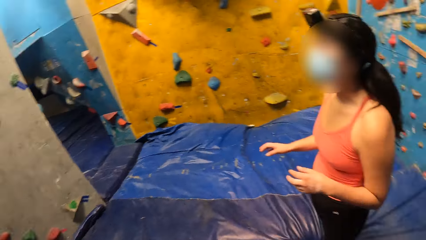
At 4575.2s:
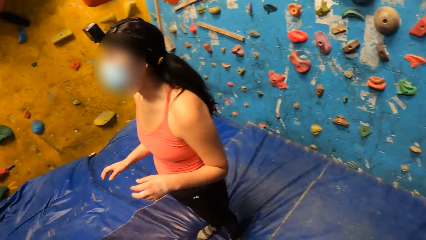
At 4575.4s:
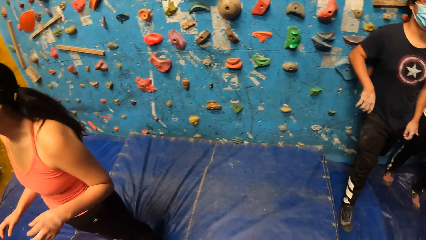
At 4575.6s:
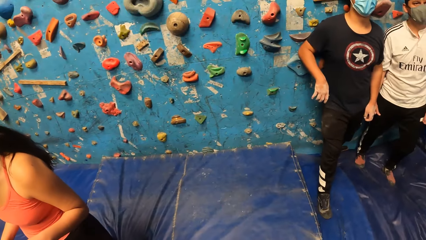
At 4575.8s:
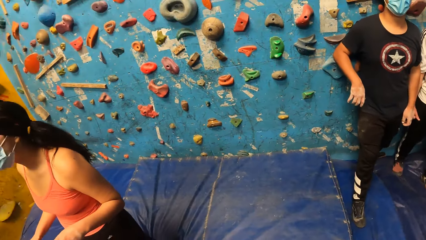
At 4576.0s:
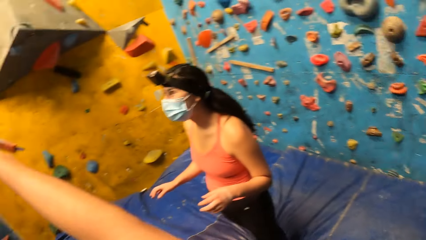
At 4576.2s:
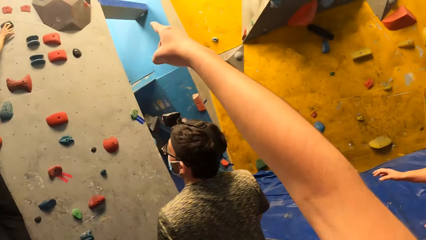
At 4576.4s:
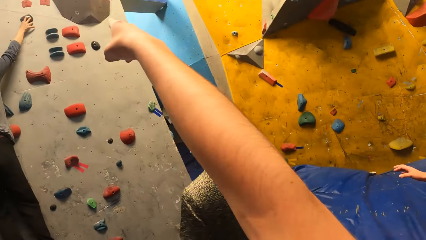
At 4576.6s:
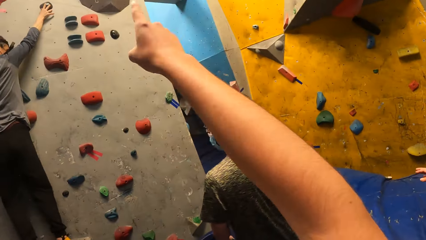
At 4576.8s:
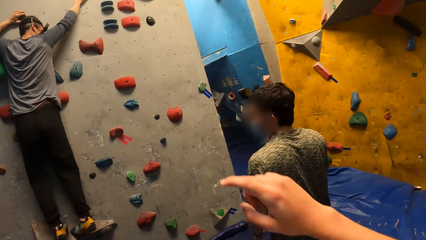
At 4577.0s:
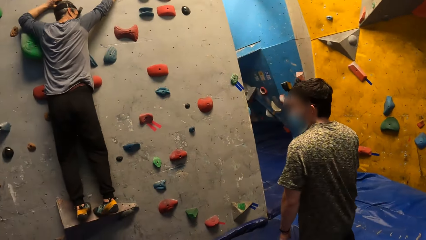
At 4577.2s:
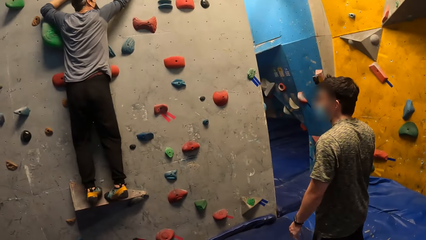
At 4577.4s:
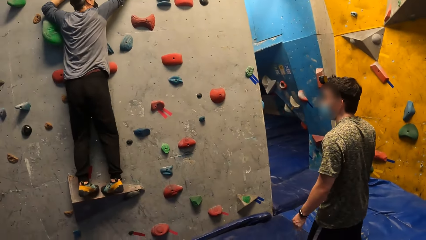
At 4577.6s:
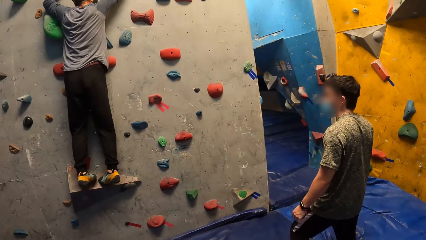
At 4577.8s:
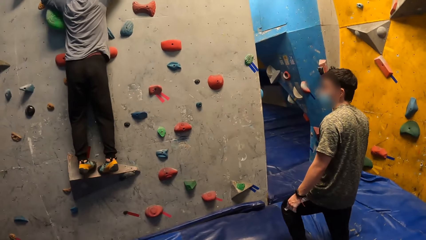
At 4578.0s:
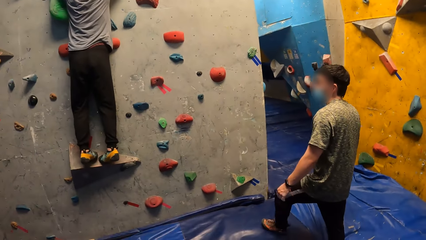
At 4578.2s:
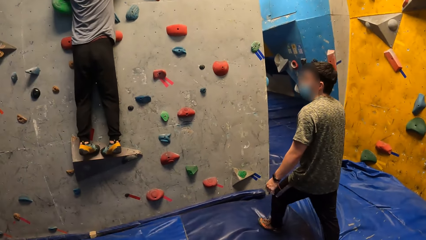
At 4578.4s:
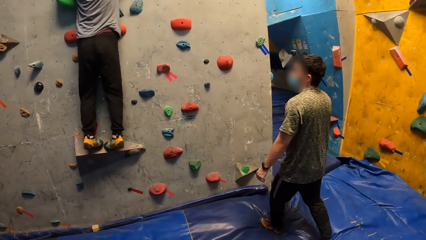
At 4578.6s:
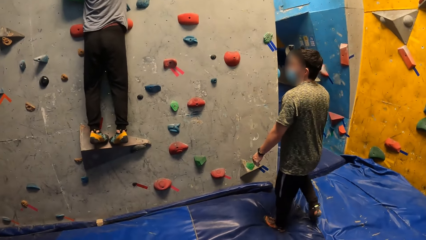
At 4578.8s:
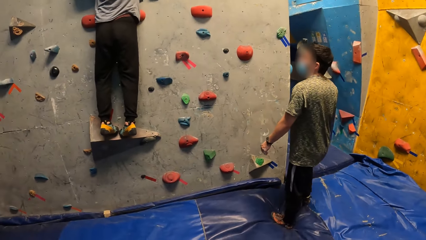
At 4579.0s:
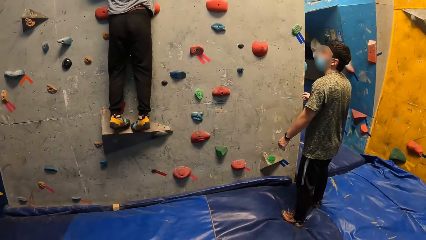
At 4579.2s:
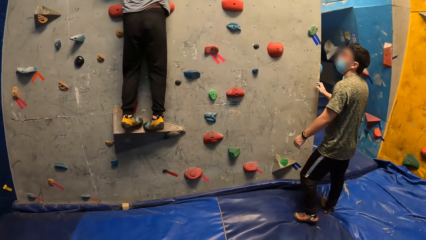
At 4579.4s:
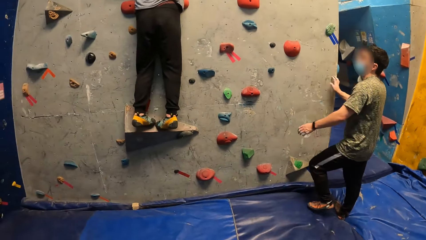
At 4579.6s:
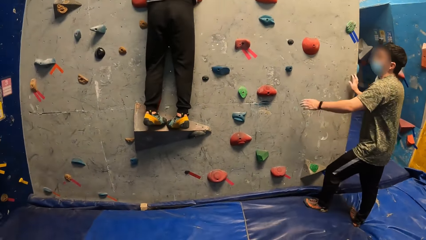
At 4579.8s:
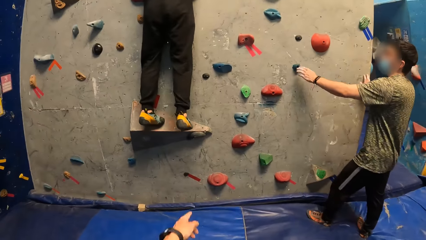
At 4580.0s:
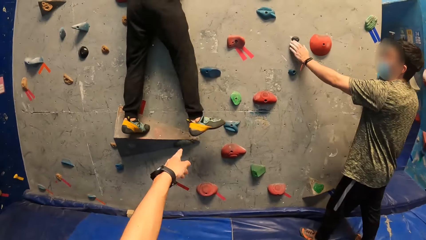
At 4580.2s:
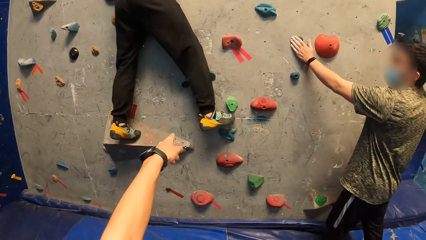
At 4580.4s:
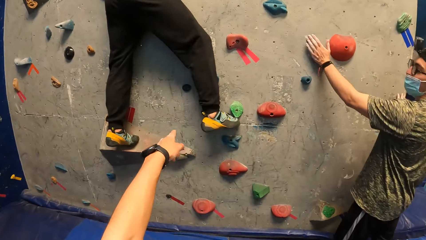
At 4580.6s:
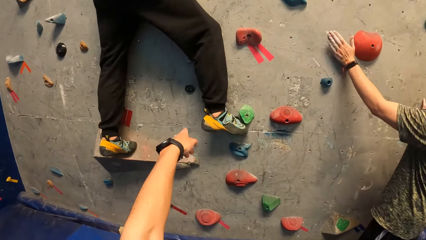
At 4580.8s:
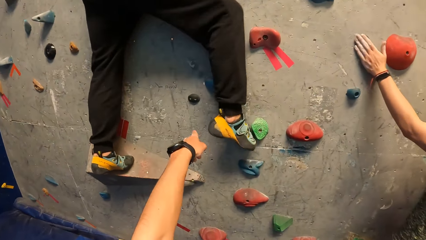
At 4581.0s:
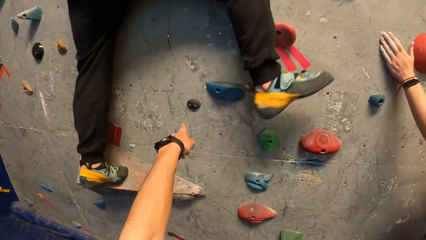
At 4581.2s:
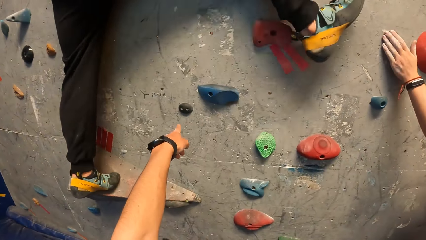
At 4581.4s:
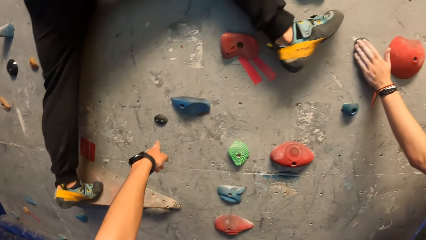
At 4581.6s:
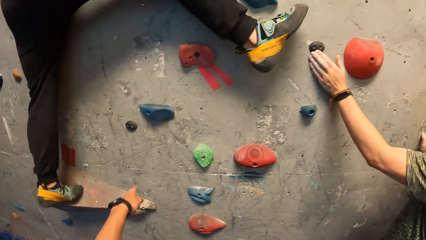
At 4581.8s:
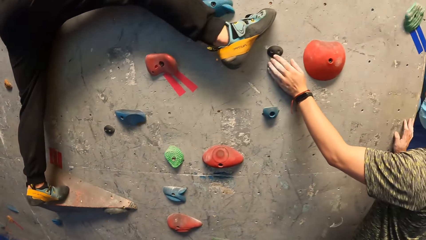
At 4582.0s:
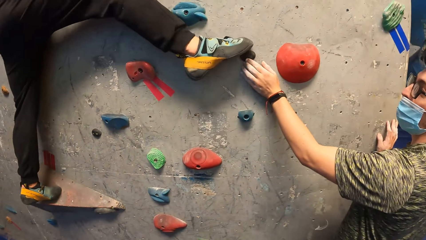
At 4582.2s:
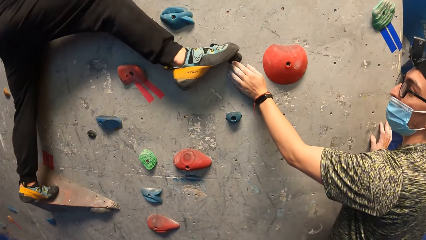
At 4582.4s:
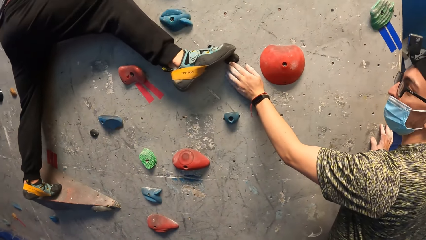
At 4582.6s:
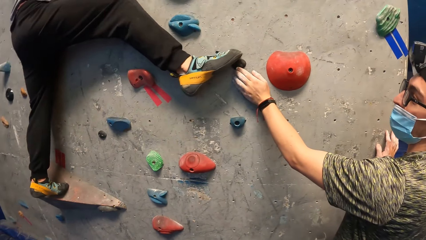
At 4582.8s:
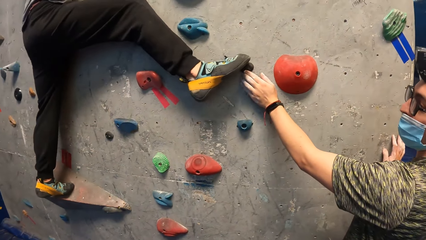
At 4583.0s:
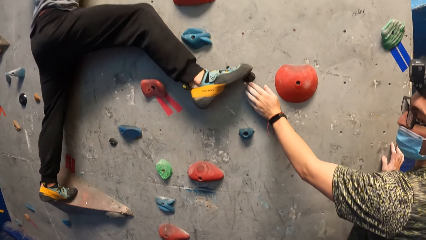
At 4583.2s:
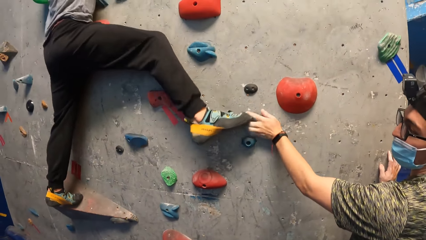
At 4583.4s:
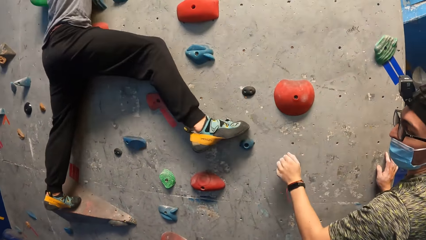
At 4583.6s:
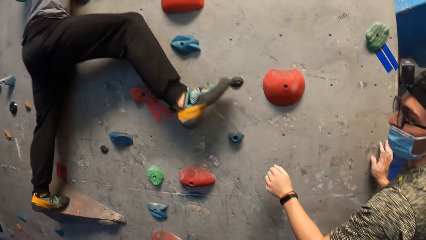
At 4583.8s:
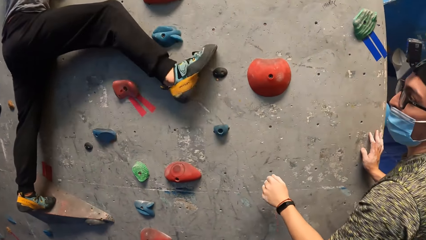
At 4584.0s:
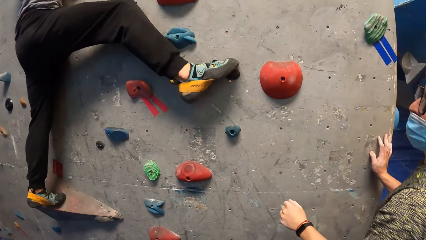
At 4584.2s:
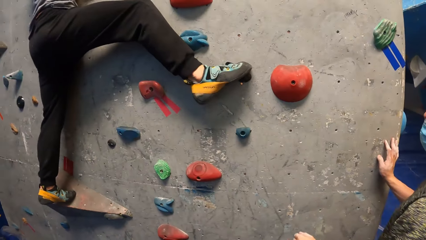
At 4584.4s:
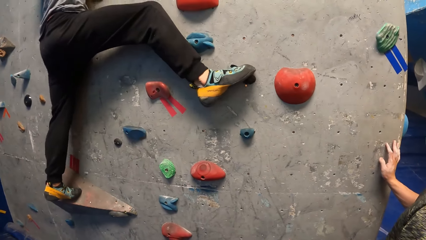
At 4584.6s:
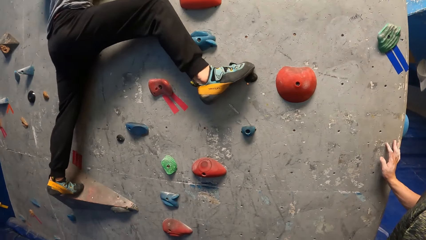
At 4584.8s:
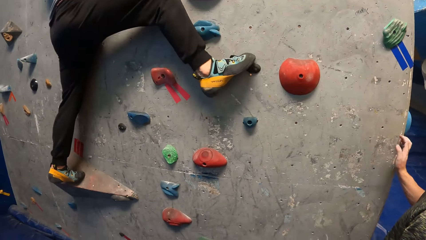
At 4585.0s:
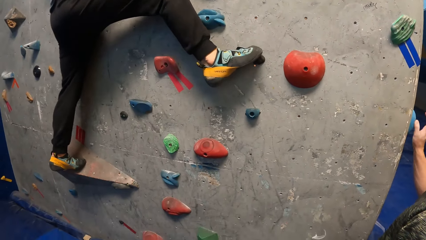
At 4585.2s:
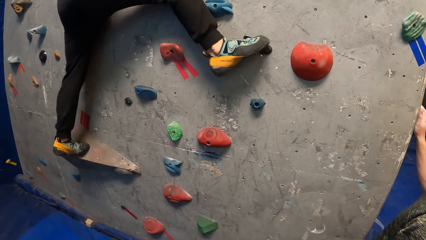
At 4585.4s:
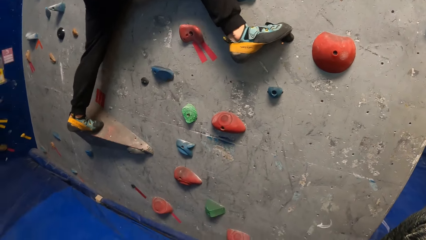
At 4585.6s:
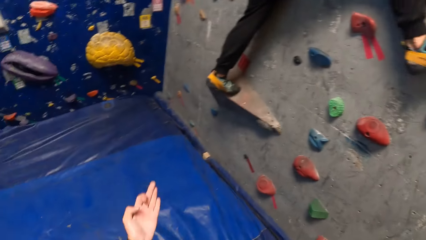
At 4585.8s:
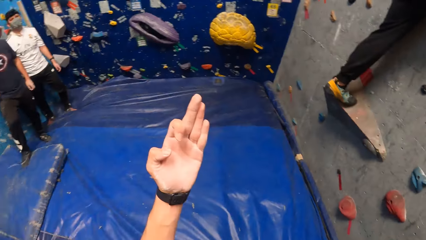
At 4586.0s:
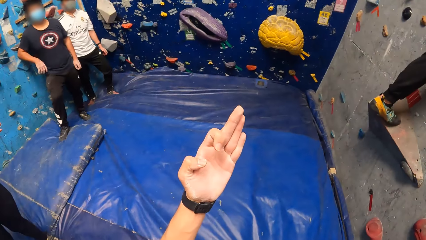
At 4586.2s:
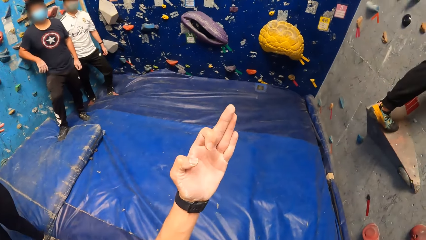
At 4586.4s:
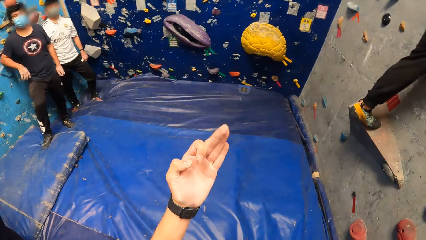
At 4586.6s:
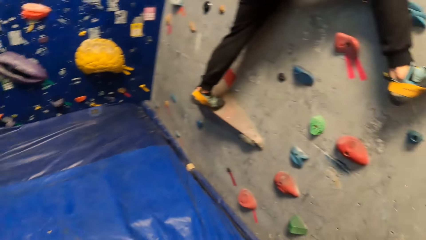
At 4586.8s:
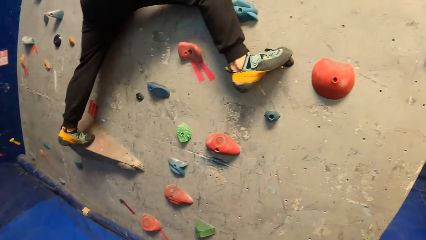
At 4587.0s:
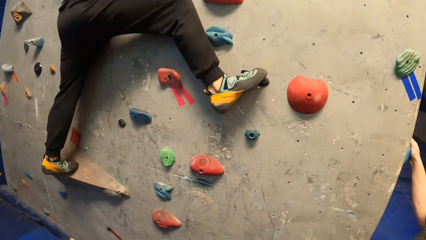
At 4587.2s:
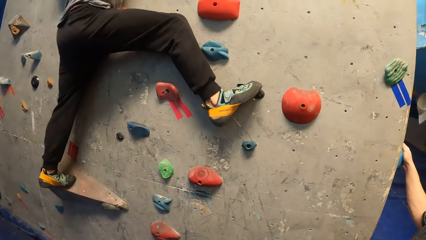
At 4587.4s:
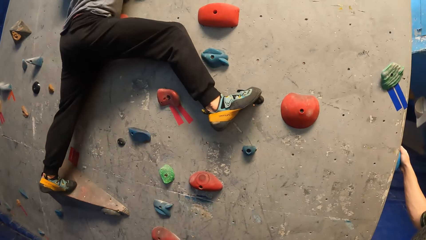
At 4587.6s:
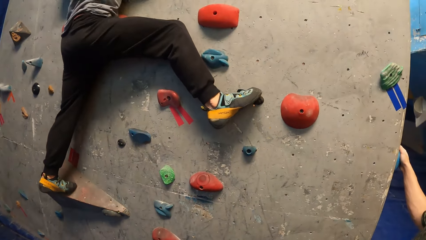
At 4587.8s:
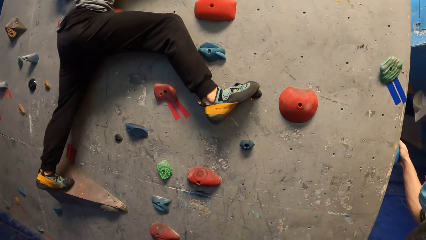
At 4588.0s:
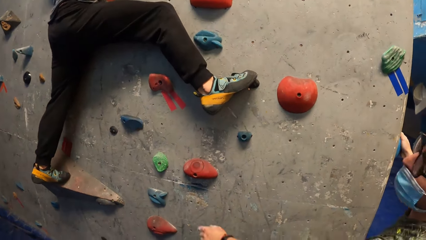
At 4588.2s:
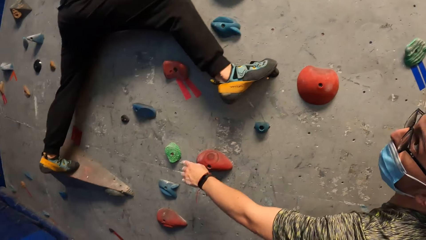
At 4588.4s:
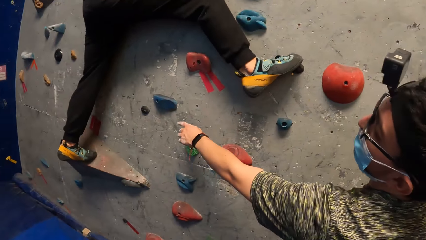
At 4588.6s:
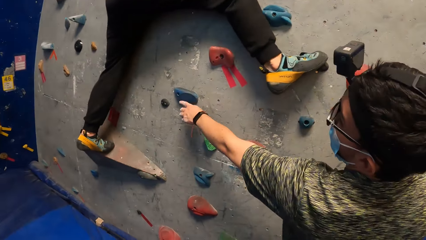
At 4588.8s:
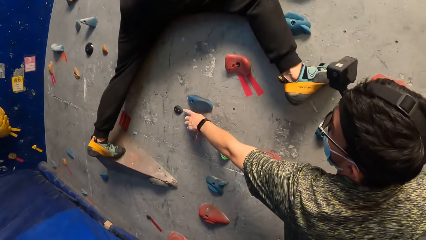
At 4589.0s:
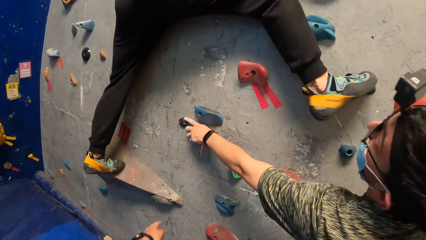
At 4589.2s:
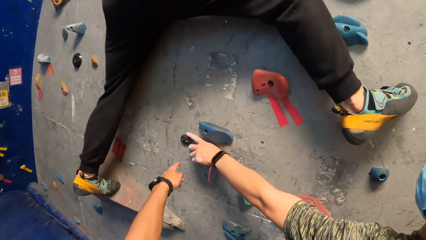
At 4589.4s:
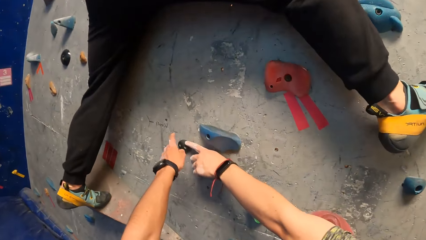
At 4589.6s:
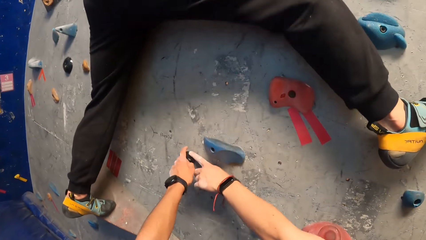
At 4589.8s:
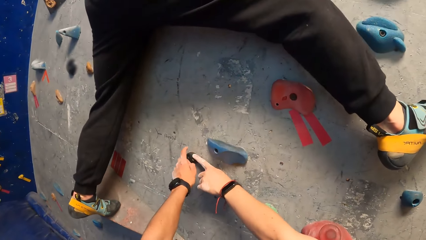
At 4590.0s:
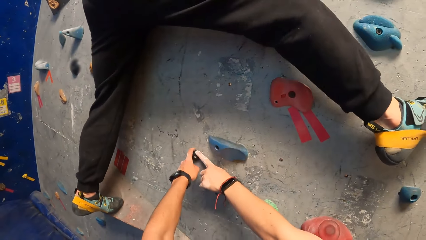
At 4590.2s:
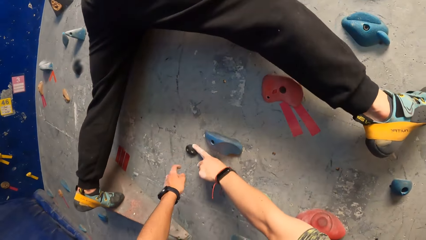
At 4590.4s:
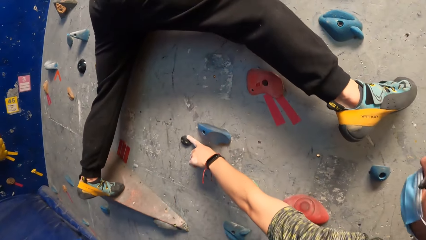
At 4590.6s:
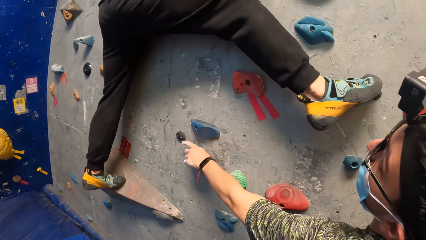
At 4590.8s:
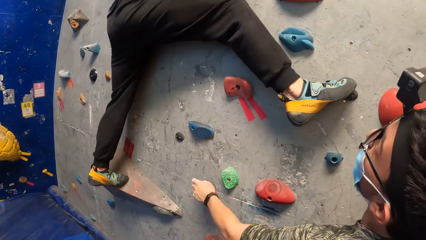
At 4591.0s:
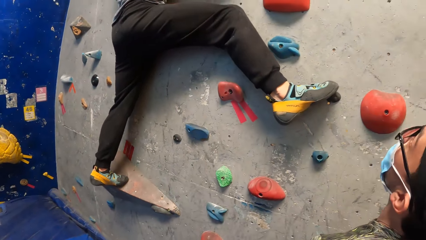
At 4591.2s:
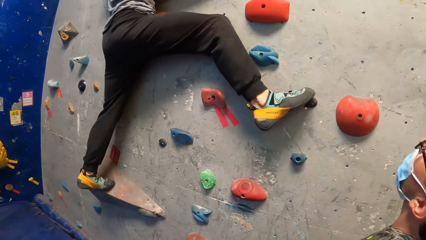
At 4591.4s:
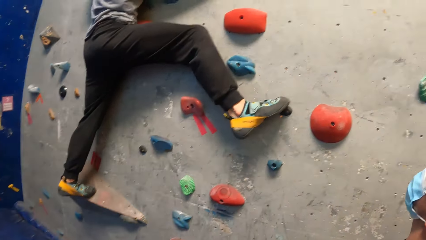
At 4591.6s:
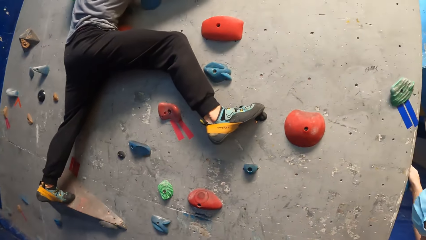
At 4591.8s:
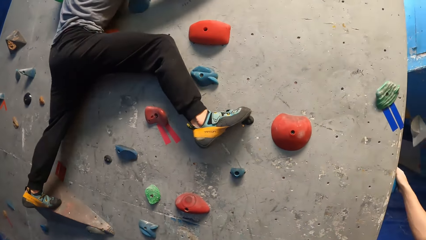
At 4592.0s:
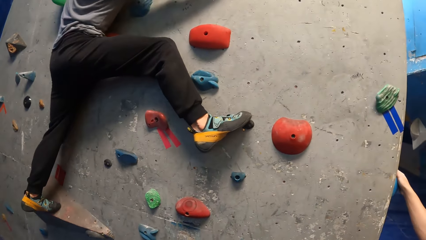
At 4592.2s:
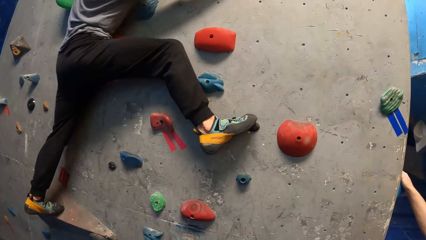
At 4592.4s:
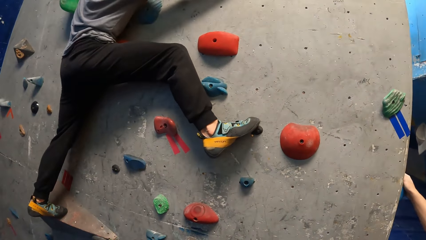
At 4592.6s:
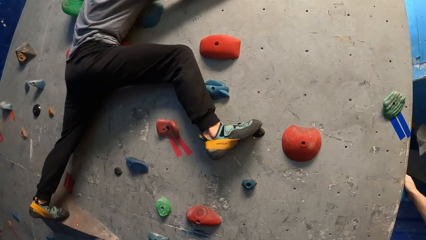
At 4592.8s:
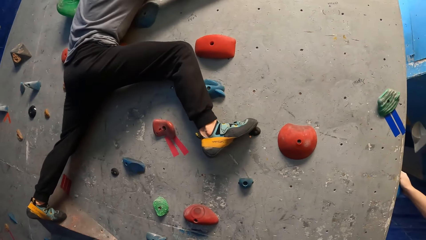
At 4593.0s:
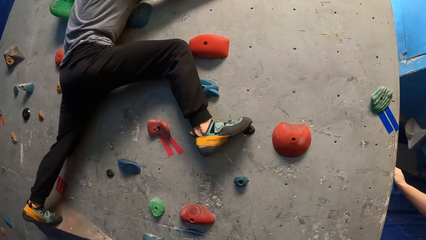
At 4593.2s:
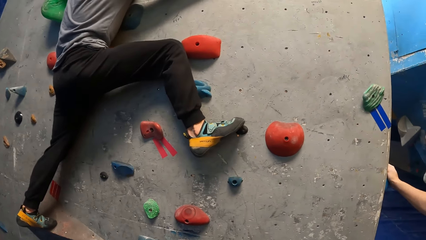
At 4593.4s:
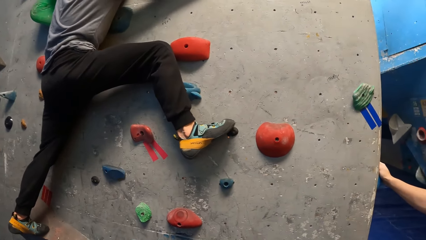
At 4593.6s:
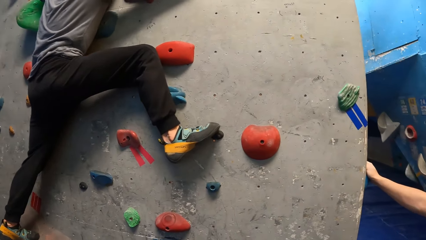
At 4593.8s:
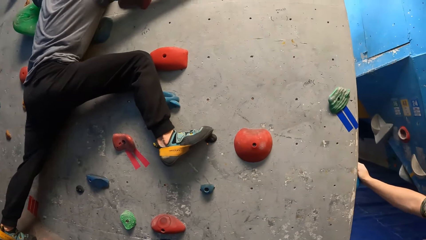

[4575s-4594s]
The camera wearer points out to a woman. He points at the rock wall with his right hand. A man climbs the wall. Another man touches the rock wall with his right hand. The camera wearer points at the rock wall with his left hand. The other man touches the rock on the rock wall with his left hand. The first man climbs the wall. The other man removes his left hand from the rock on the rock wall. He touches the rock on the rock wall with his right hand. The camera wearer raises up his left hand. The first man climbs the wall. The other man points at the rock on the rock wall with his left hand. The camera wearer taps the rock on the rock wall with his left hand. He points on the wall. The other man removes his left hand from the rock on the rock wall.
